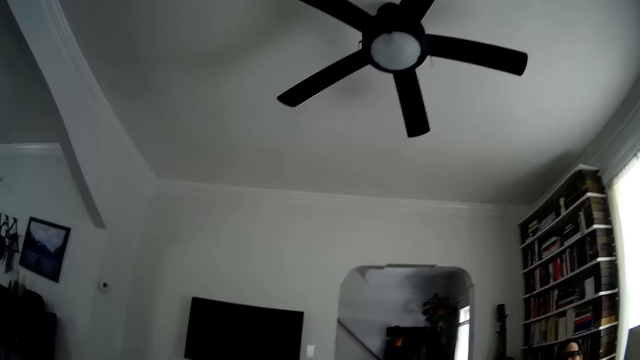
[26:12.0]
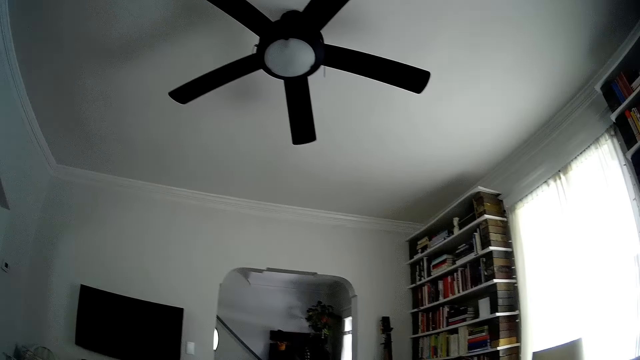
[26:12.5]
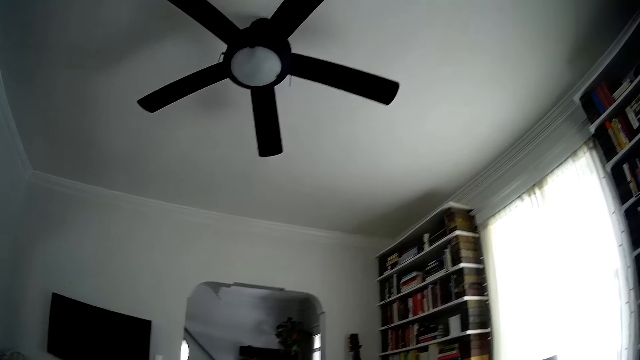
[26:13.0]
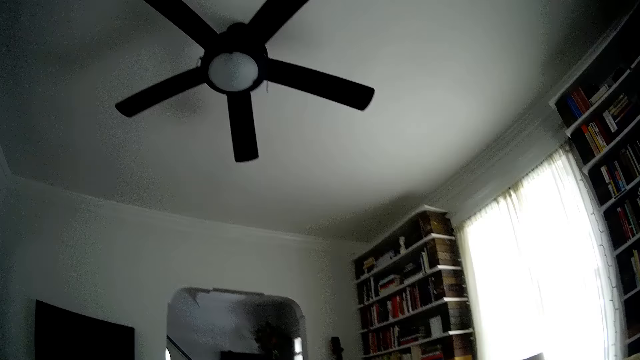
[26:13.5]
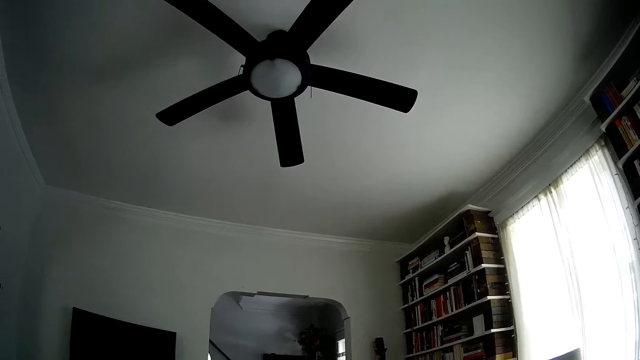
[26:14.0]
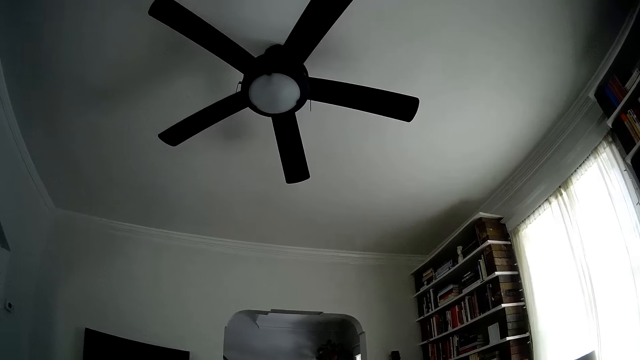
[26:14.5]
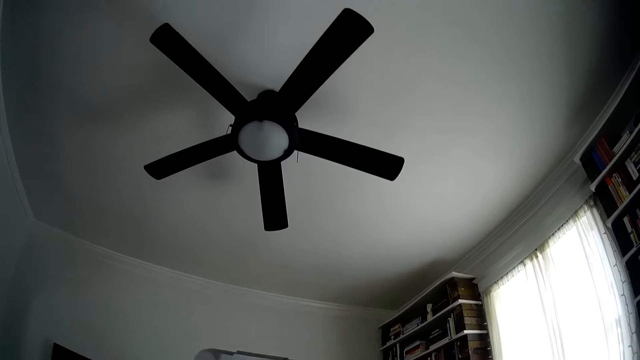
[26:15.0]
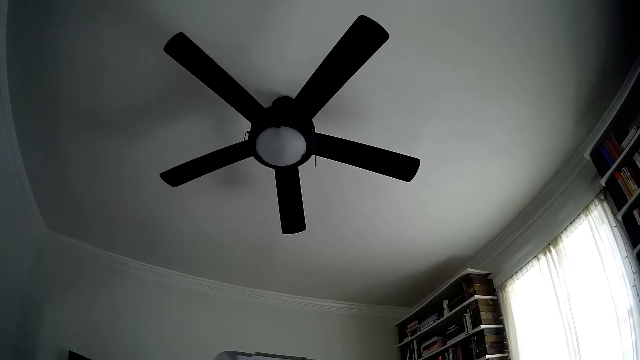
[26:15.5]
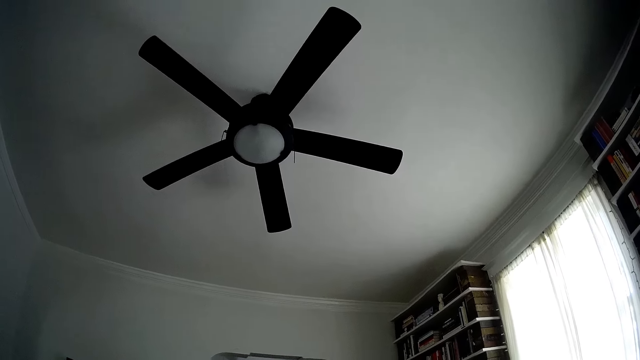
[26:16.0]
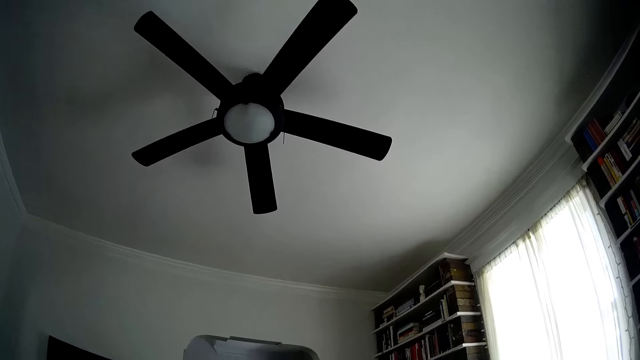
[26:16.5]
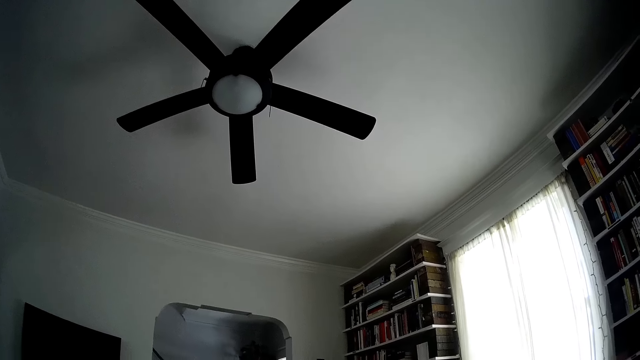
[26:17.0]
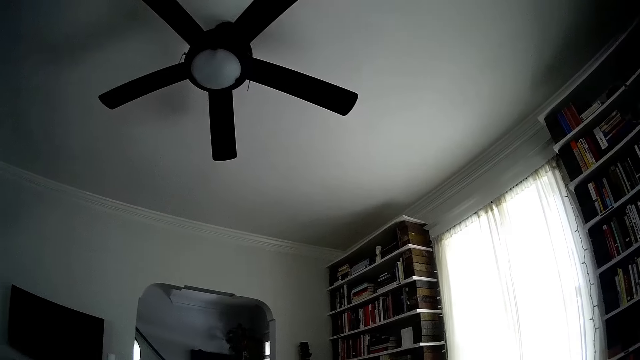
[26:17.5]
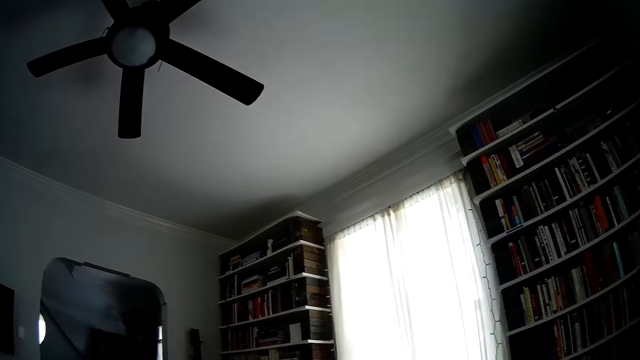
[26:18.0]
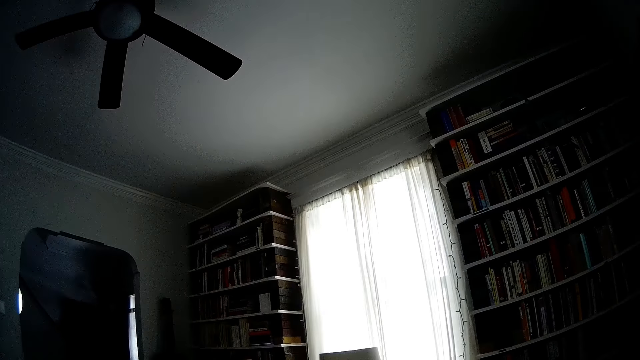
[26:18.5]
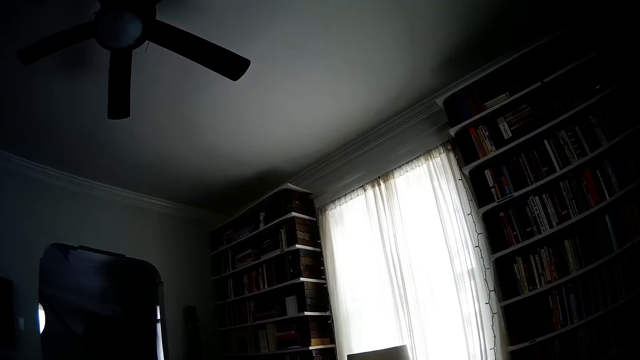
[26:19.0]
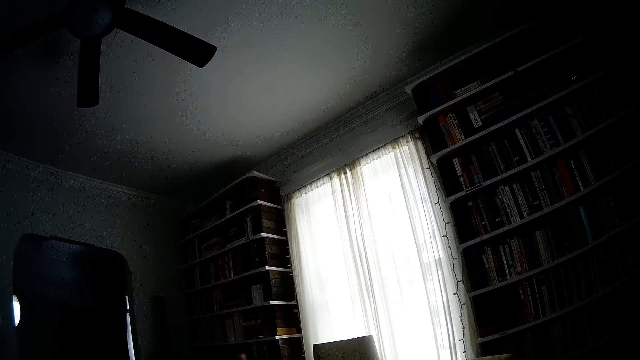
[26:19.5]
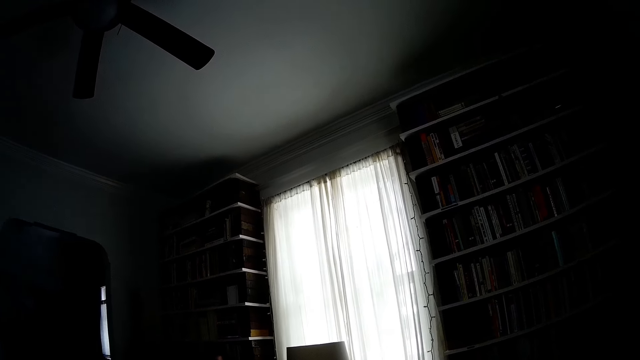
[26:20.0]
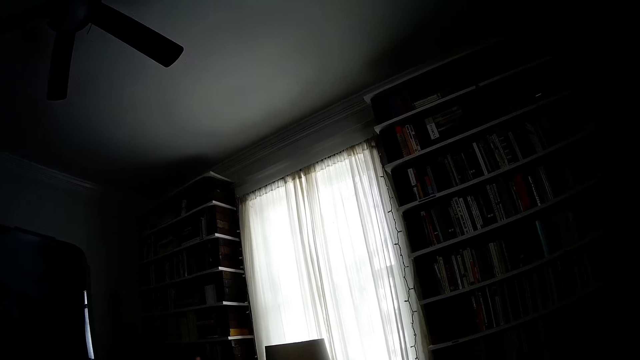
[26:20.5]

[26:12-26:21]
The camera wearer chews cookies.

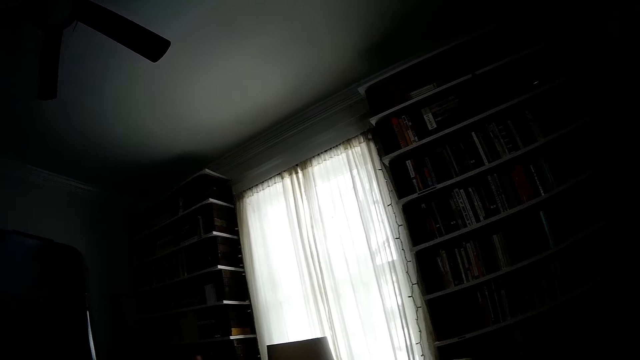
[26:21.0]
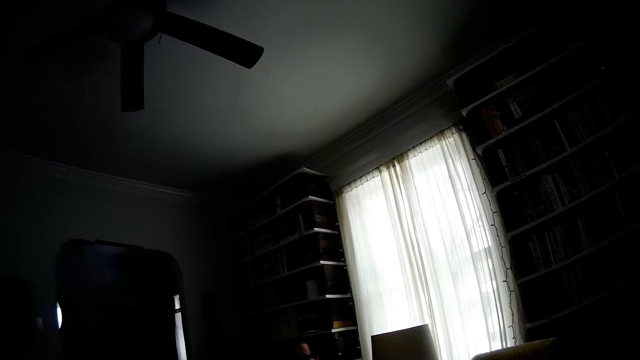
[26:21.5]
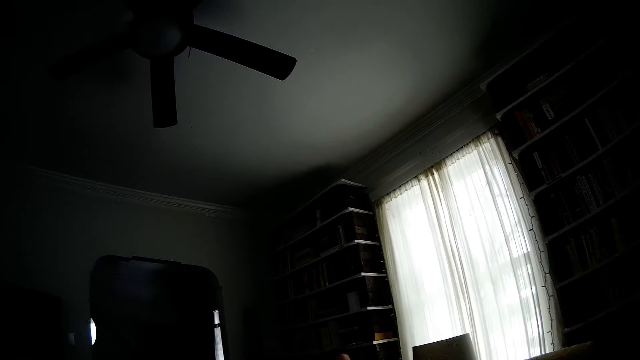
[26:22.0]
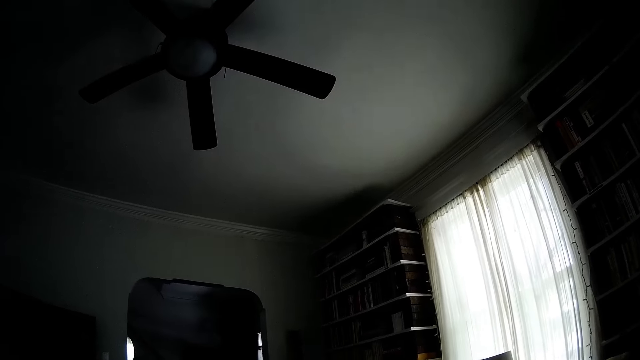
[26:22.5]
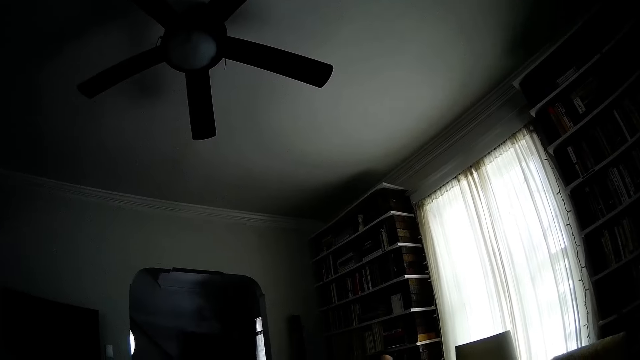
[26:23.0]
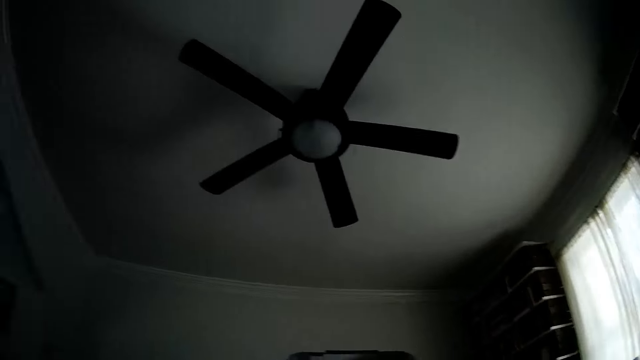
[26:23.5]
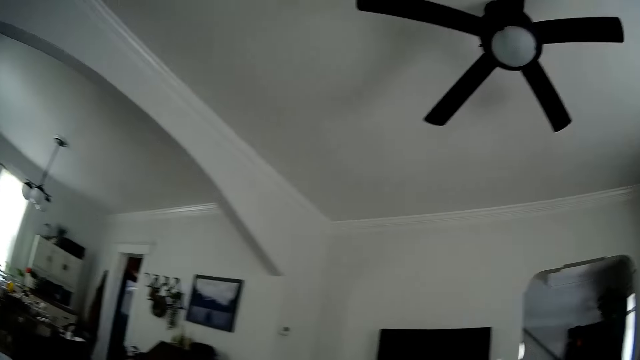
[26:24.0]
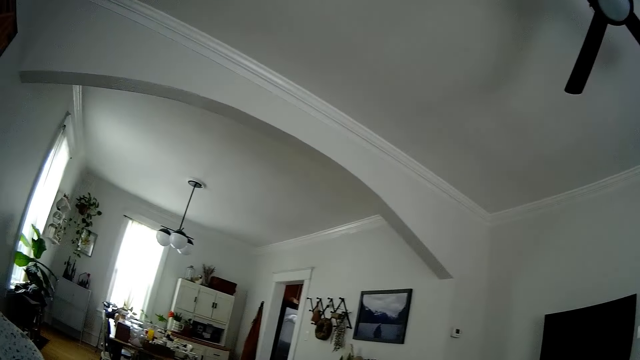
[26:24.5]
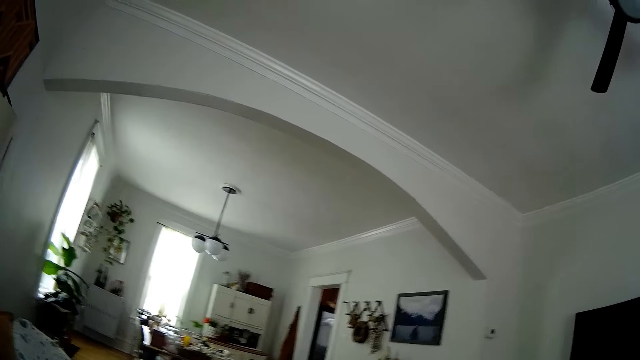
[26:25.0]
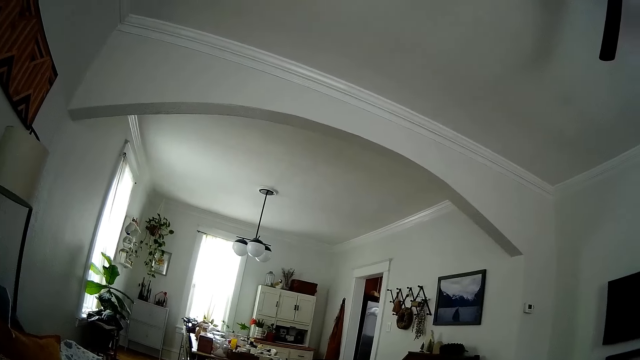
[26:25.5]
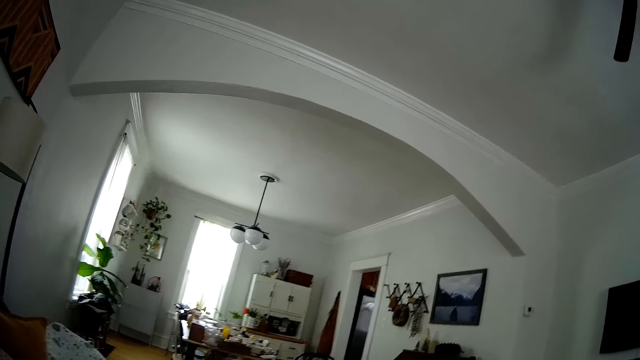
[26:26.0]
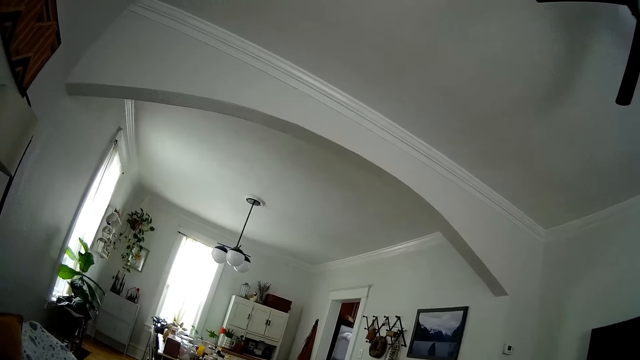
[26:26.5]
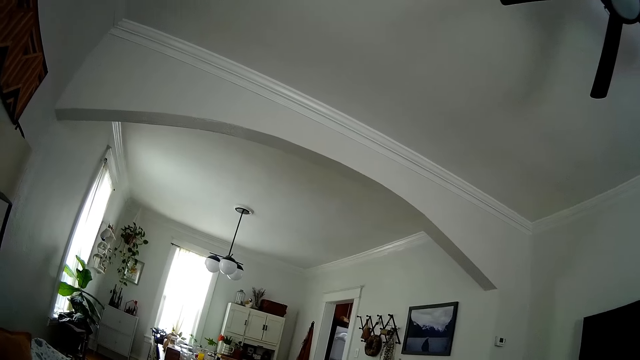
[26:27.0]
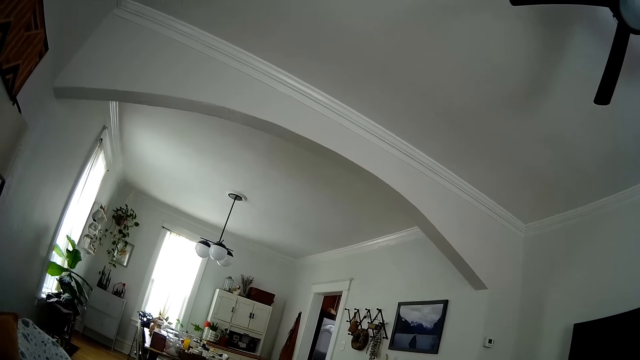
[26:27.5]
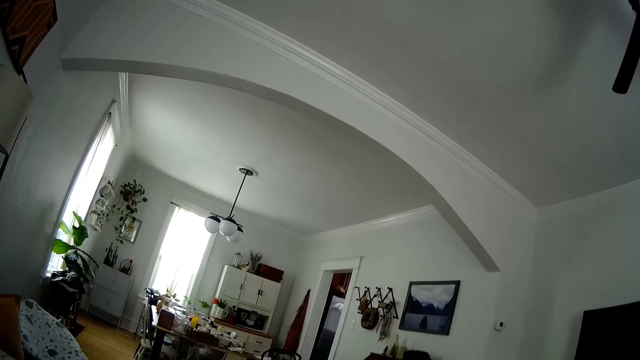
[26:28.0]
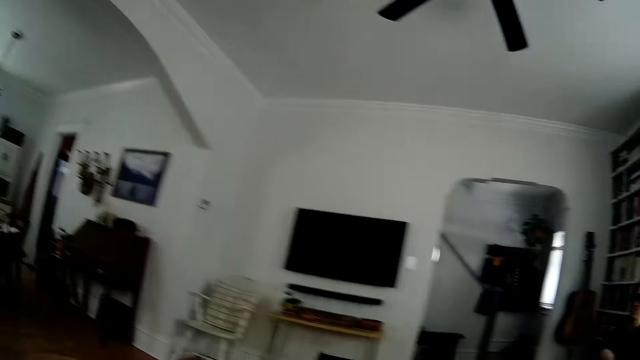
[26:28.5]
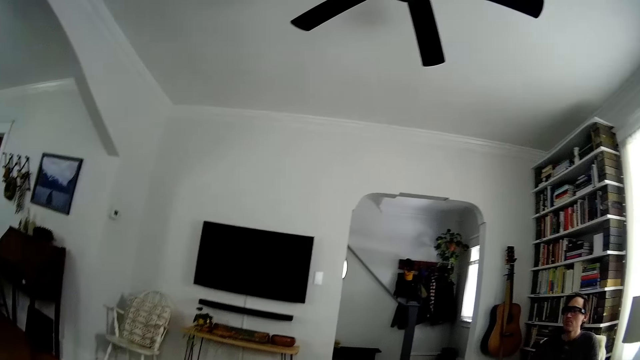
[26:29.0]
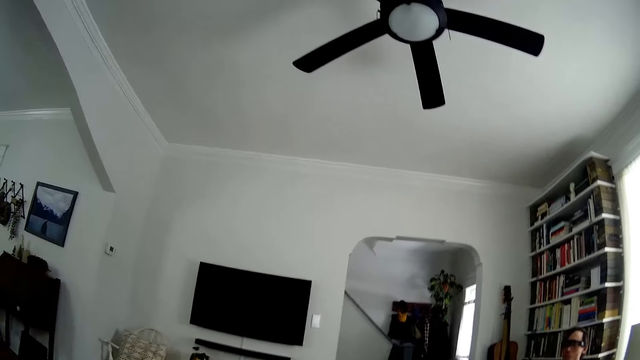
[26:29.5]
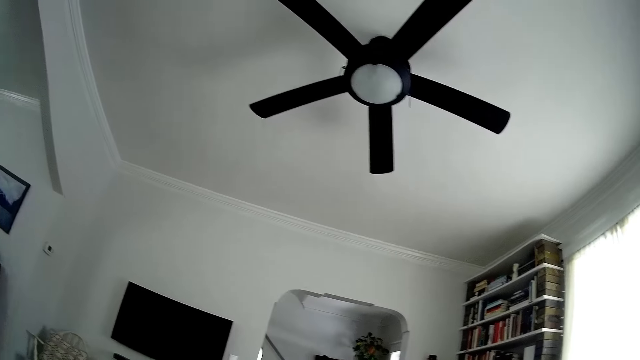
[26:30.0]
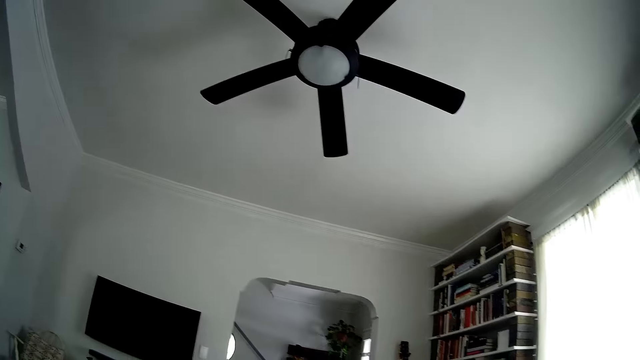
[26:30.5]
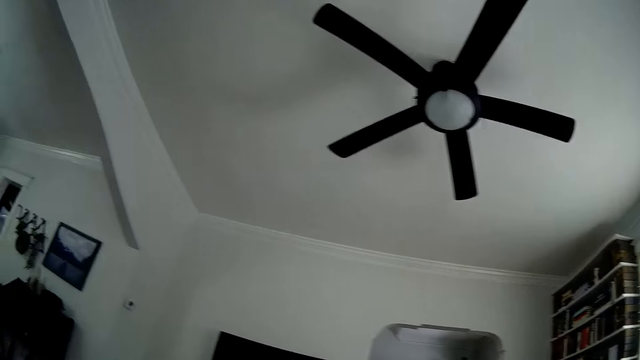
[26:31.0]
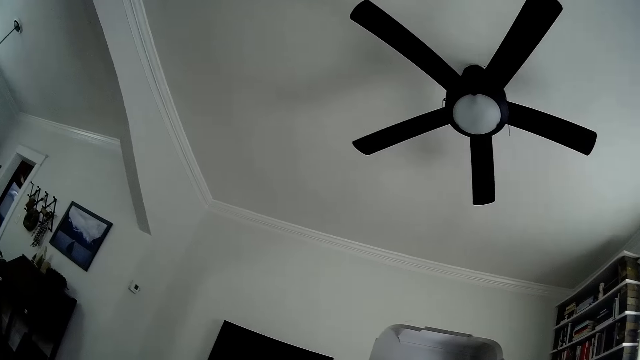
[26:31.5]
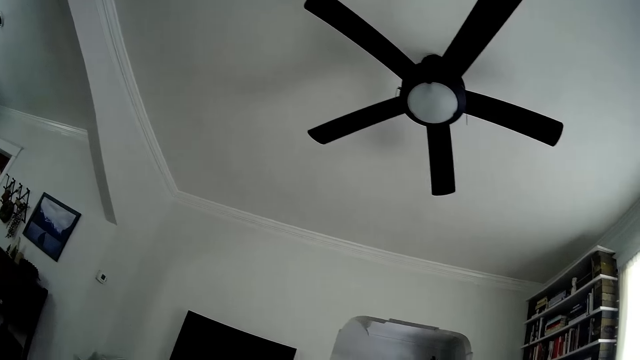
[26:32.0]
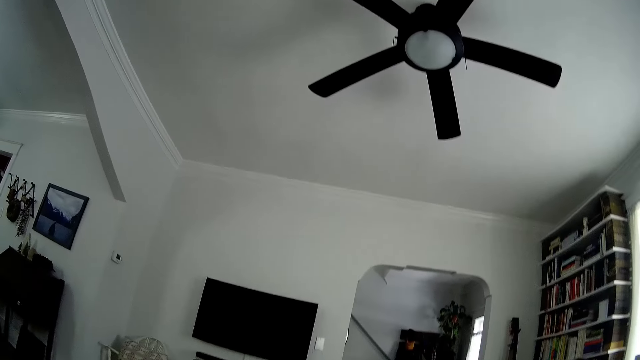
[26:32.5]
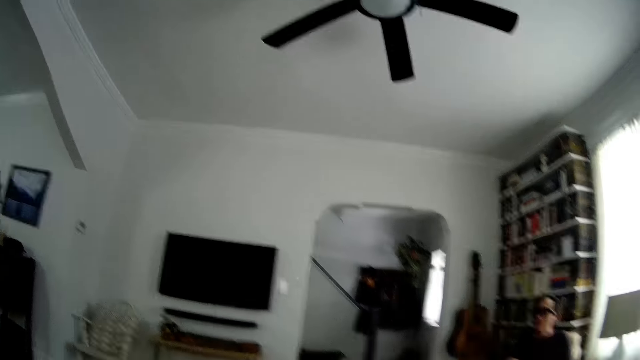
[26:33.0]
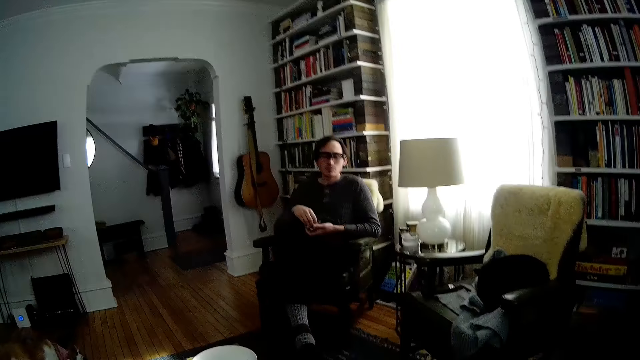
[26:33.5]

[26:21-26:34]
The camera wearer looks at a window. A man converses with the camera wearer. The camera wearer coughs. They look around. They chew cookies. They look at the man.
